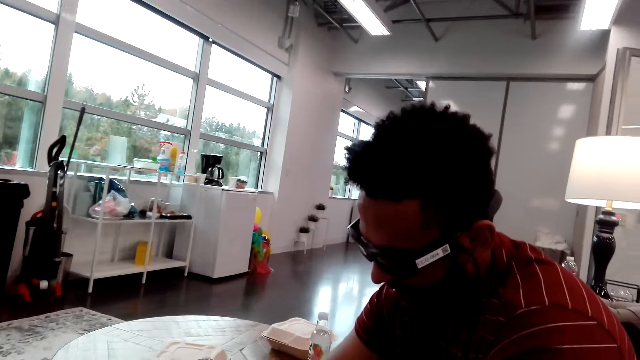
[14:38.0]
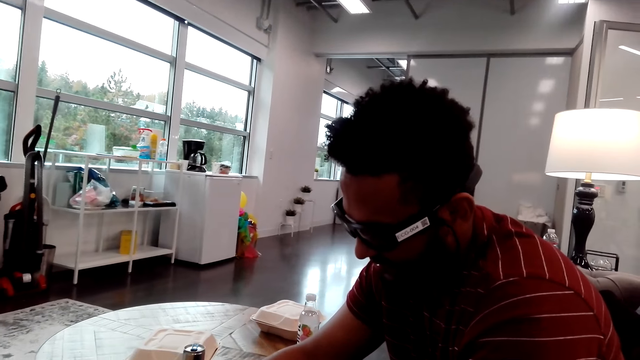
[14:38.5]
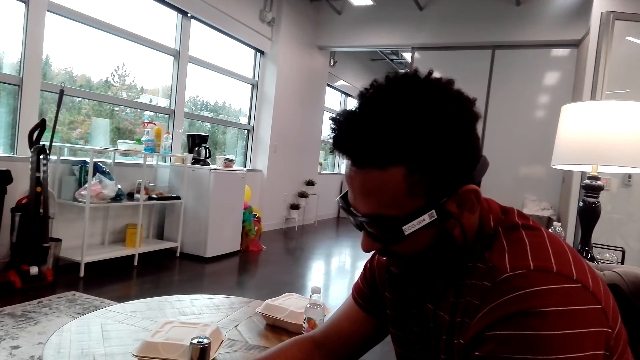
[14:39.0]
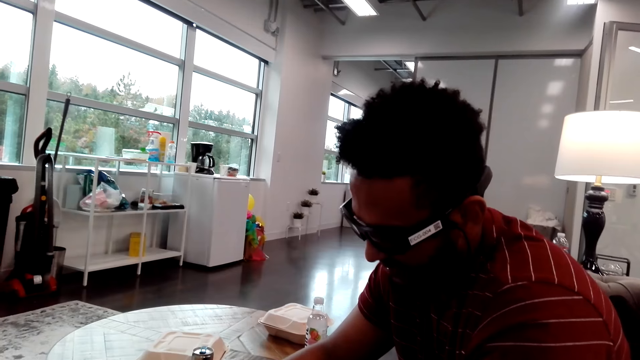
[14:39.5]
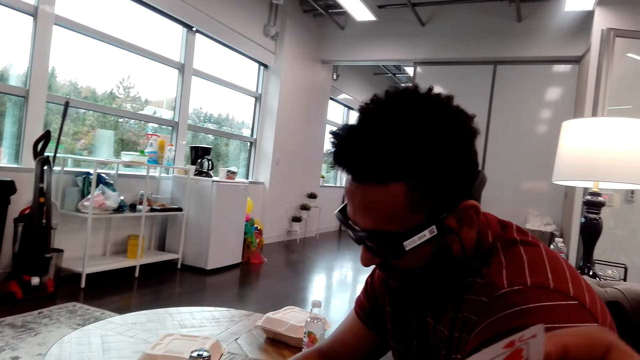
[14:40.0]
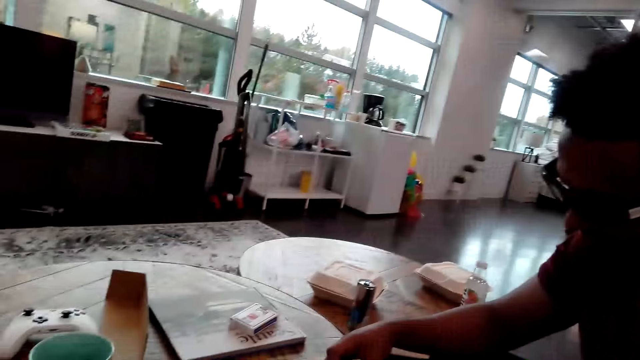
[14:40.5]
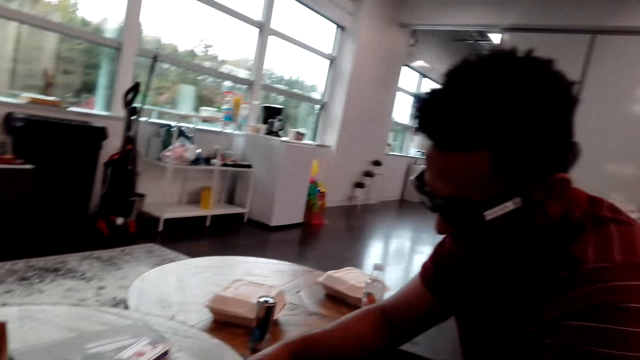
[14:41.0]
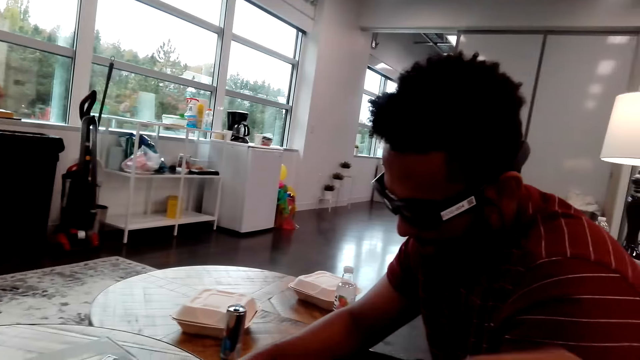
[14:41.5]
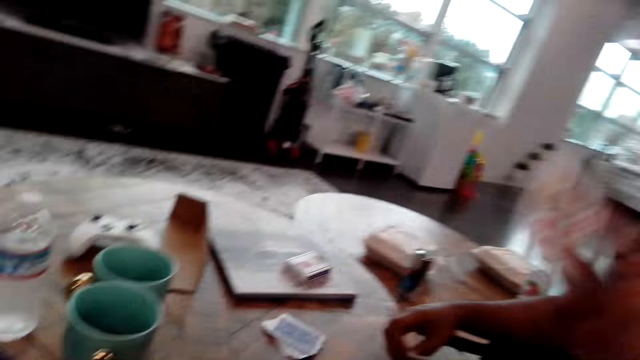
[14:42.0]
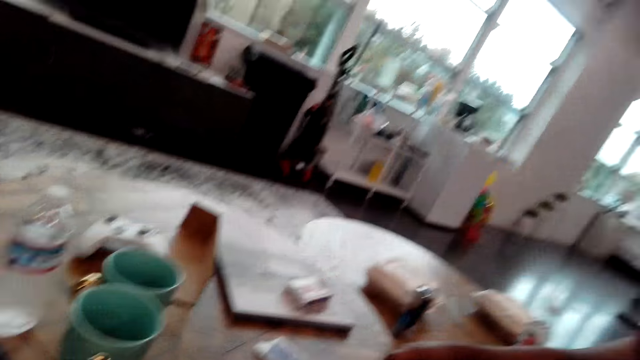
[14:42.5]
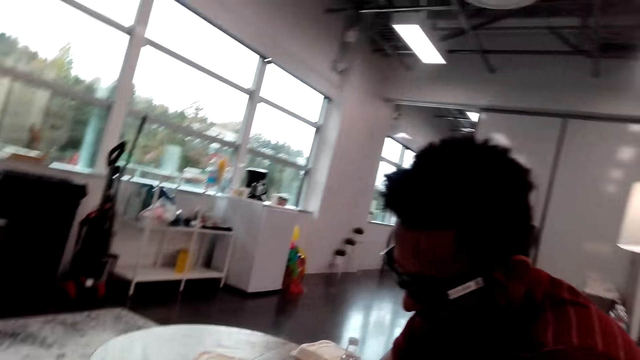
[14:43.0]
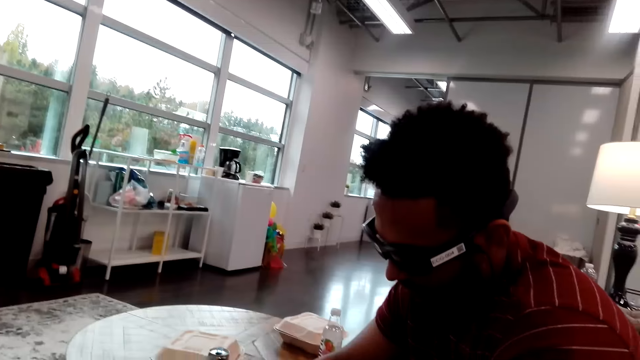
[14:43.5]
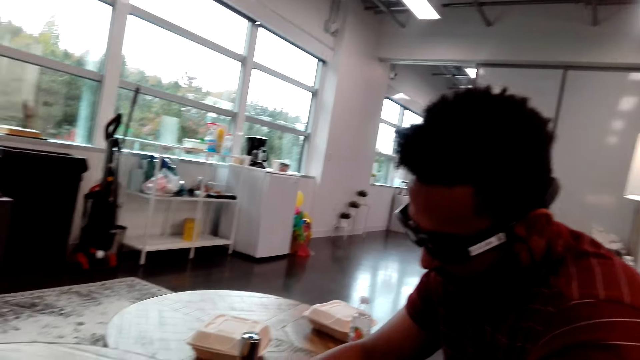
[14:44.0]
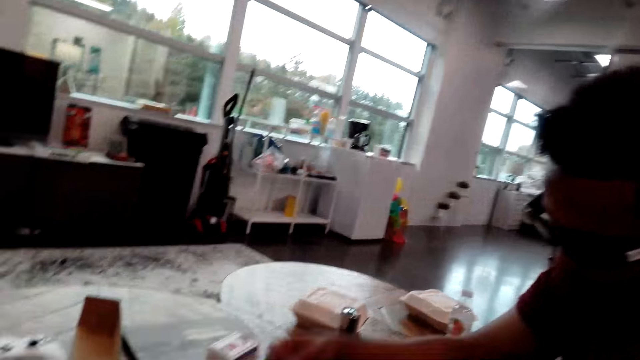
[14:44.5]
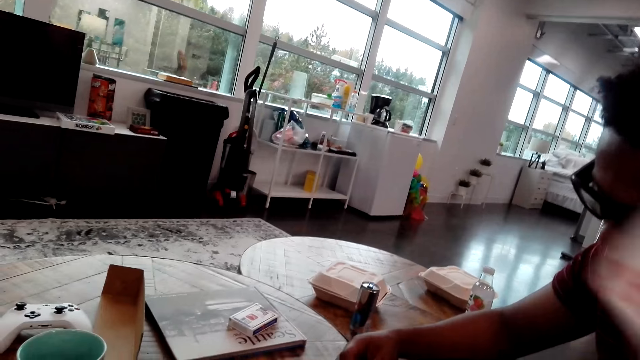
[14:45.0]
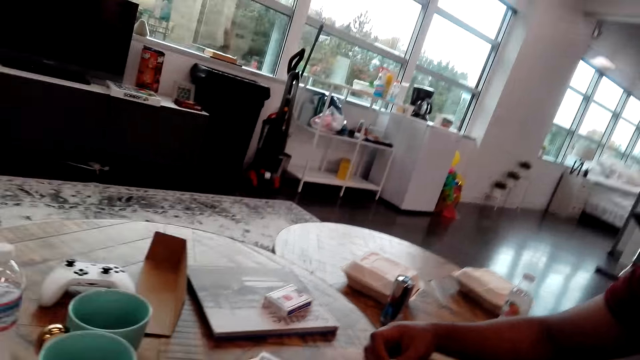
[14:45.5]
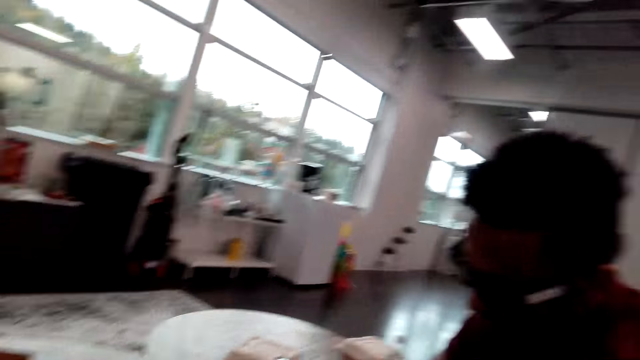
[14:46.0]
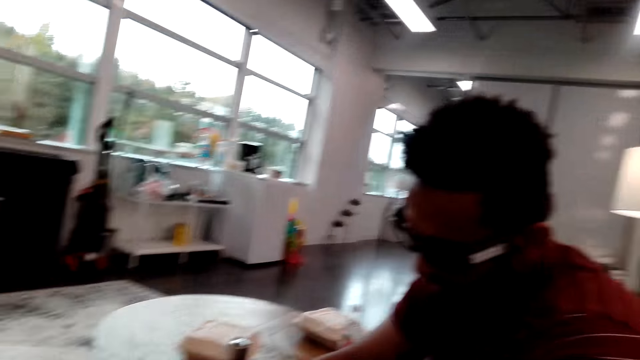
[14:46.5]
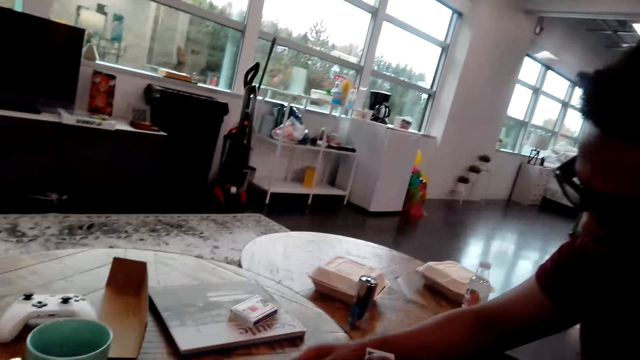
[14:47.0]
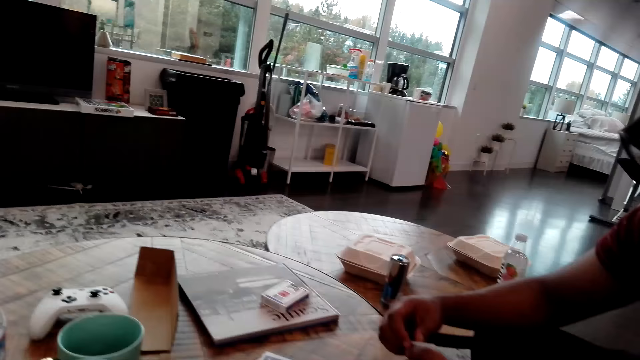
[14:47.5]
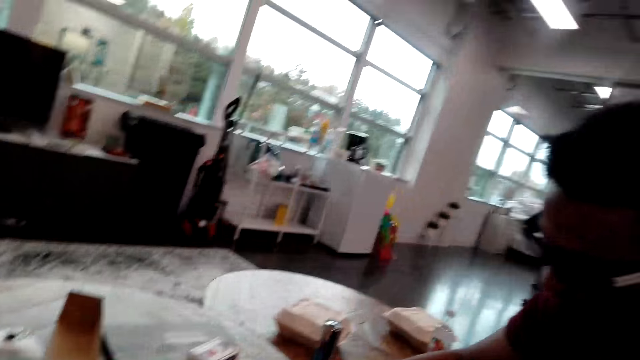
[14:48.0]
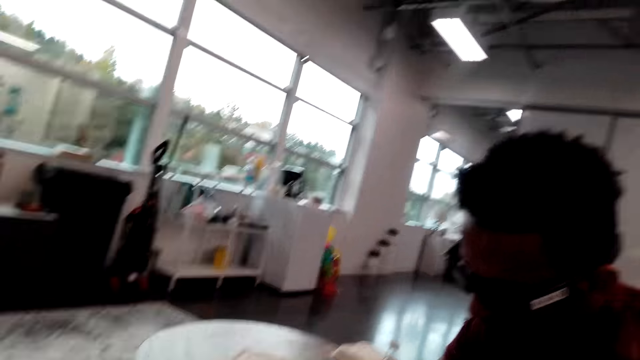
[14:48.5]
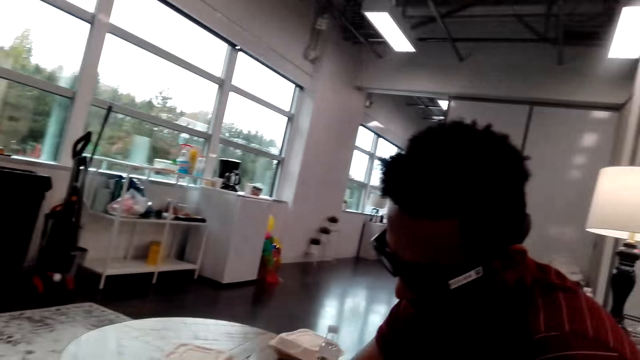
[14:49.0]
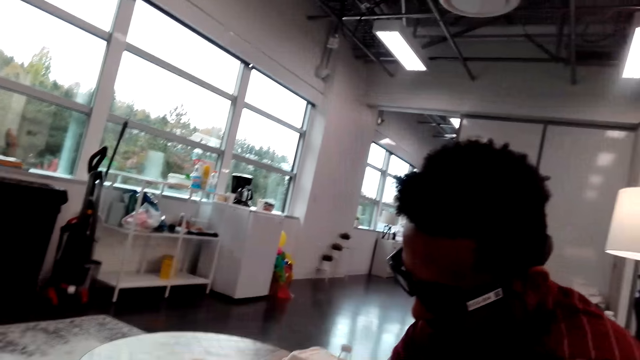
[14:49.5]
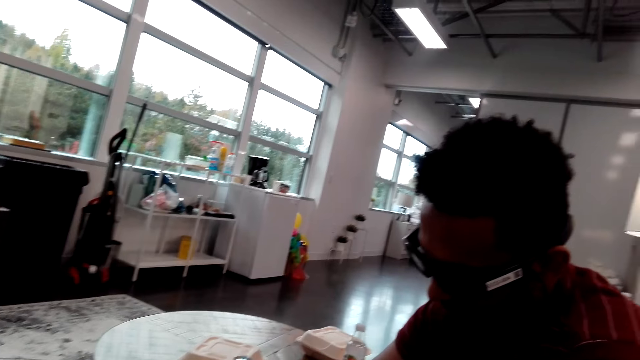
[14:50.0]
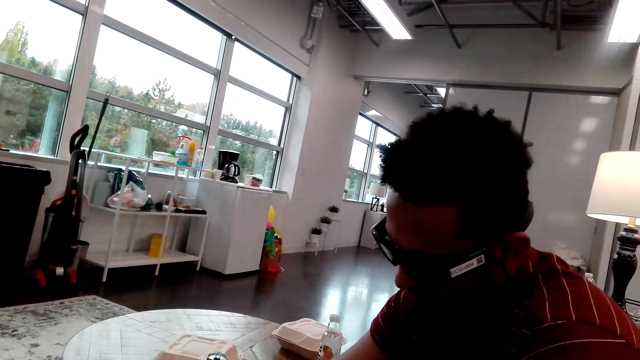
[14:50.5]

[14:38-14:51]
The camera wearer moves a hand. They play a card. A man moves a hand. The camera wearer plays a card. The man moves a hand. The camera wearer plays a card.

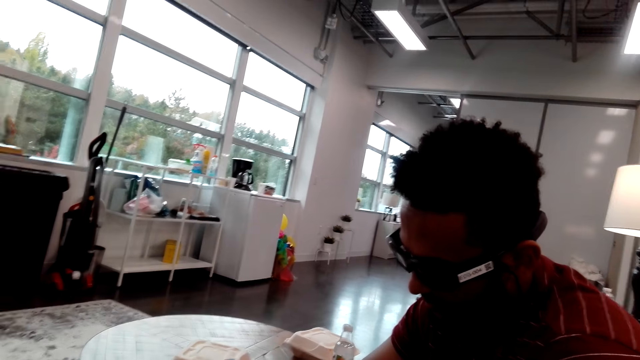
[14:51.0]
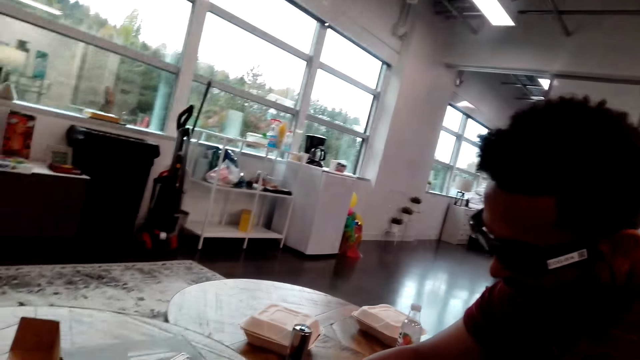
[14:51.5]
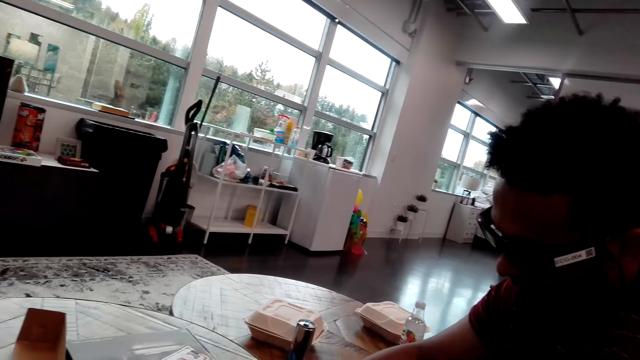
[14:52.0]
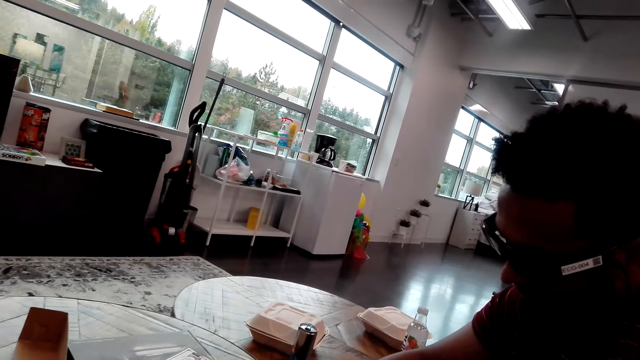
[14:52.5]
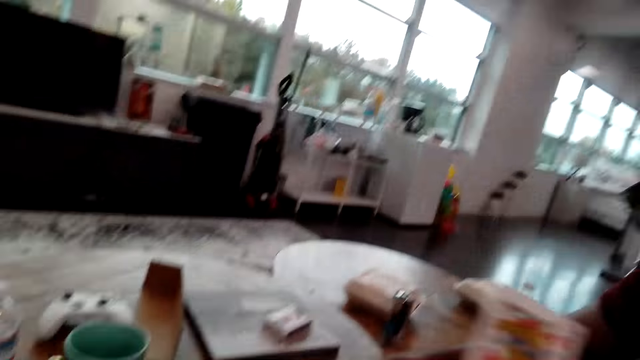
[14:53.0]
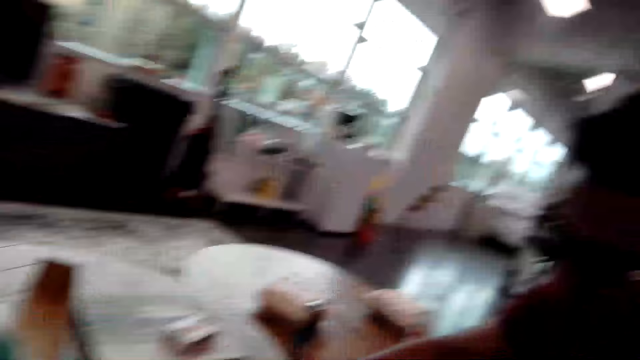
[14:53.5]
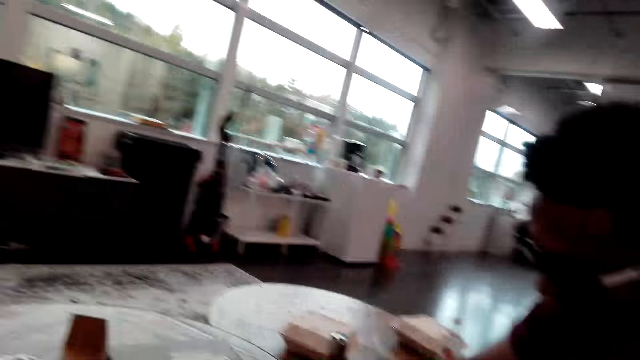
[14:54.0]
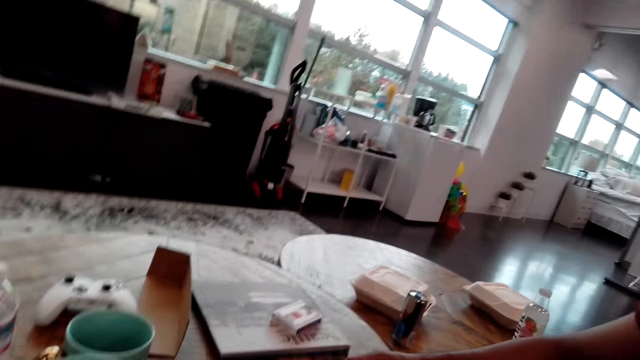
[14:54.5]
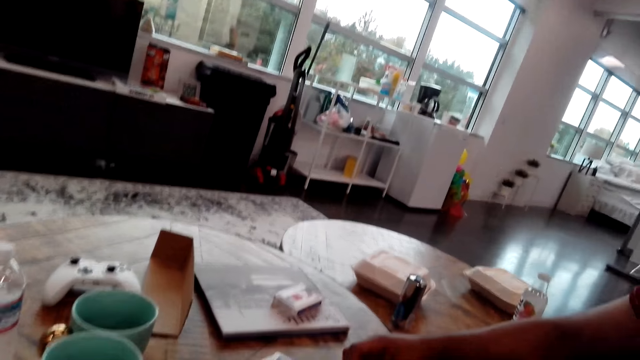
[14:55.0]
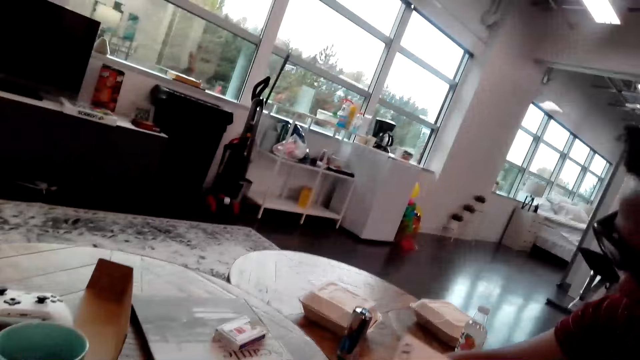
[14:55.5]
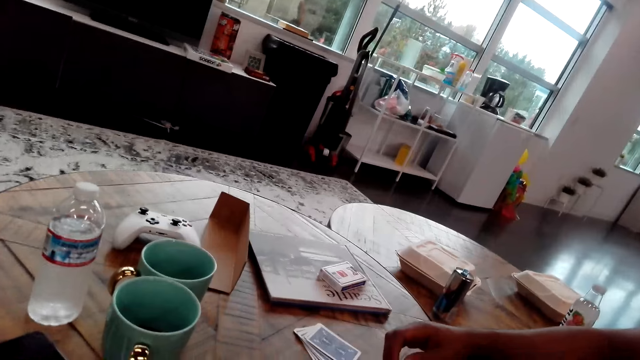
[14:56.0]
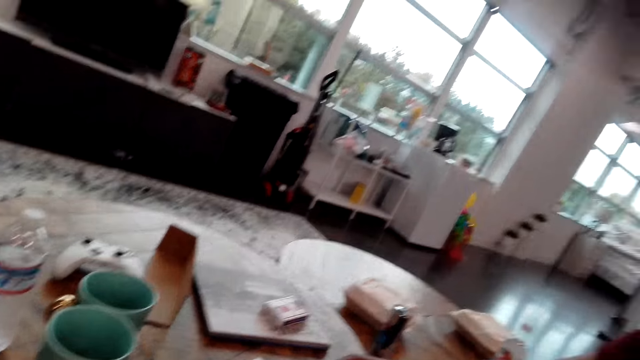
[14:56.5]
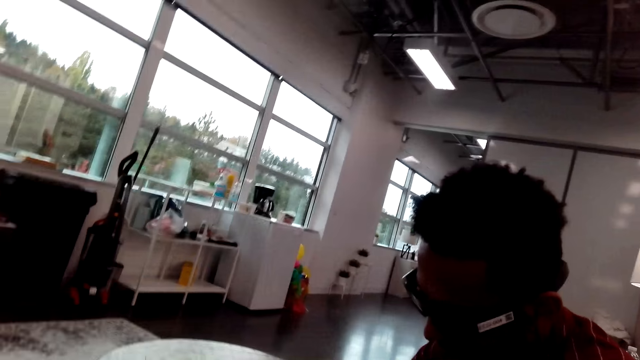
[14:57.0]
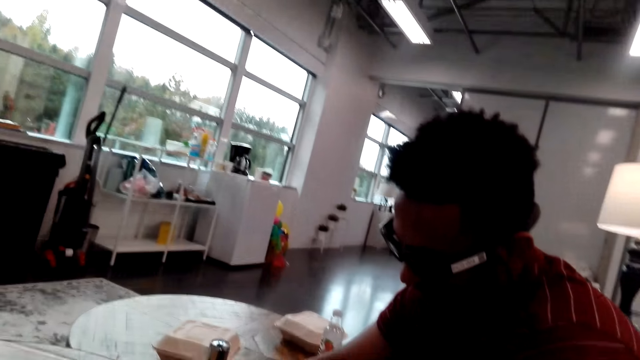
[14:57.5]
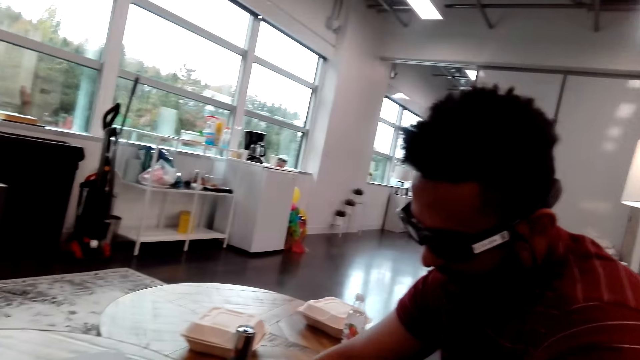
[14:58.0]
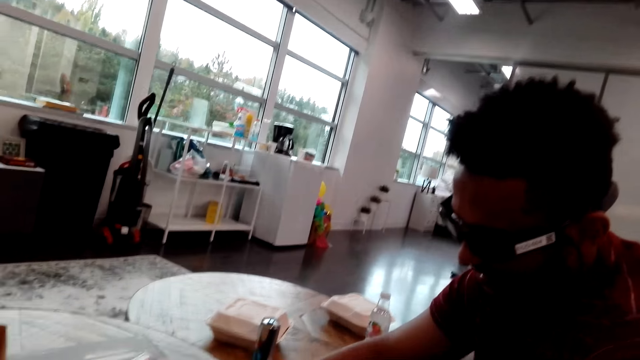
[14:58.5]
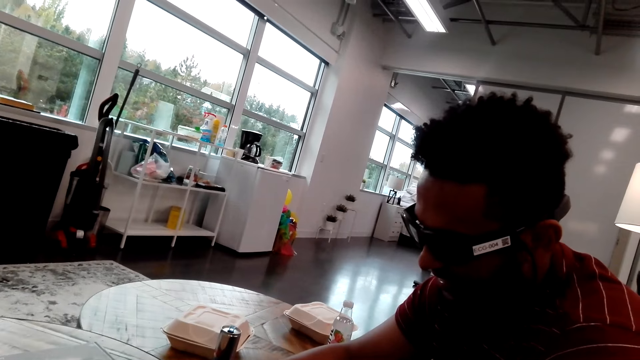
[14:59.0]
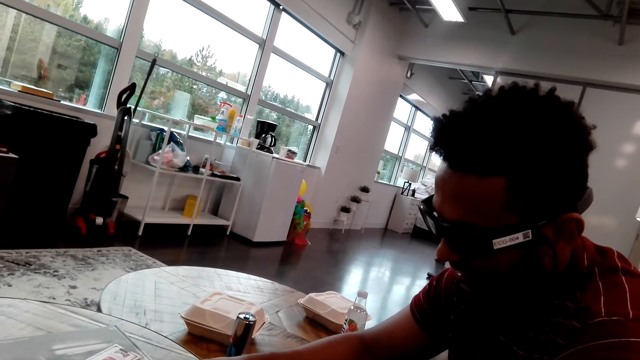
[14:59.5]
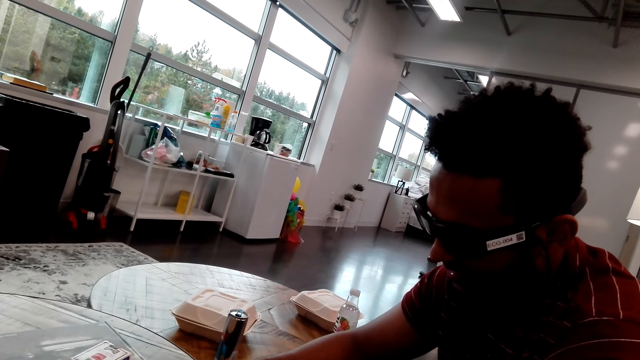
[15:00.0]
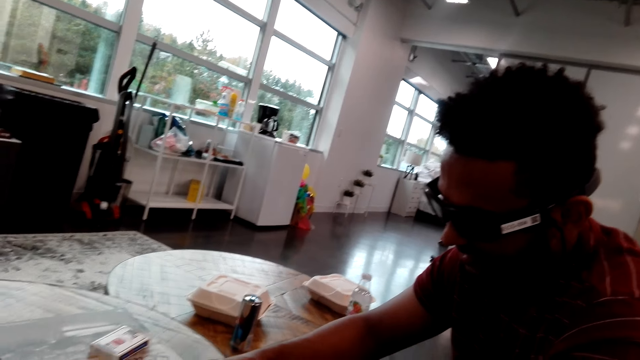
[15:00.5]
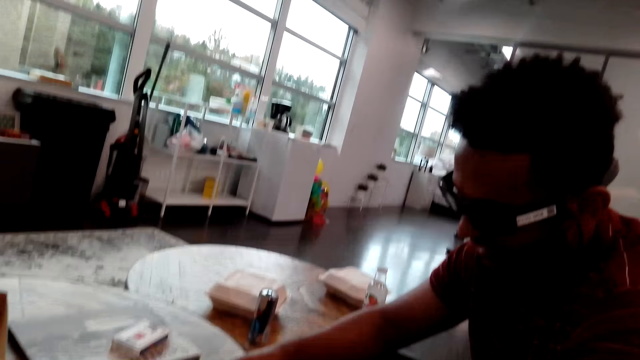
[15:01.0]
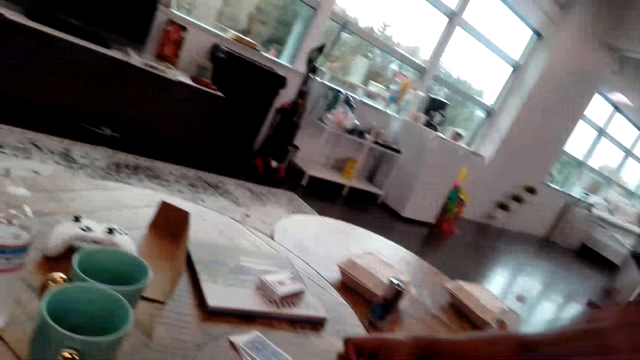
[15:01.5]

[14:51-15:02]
A man talks to the camera wearer. The man plays a card. The camera wearer talks to the man. They watch the background. They talk to the man.
